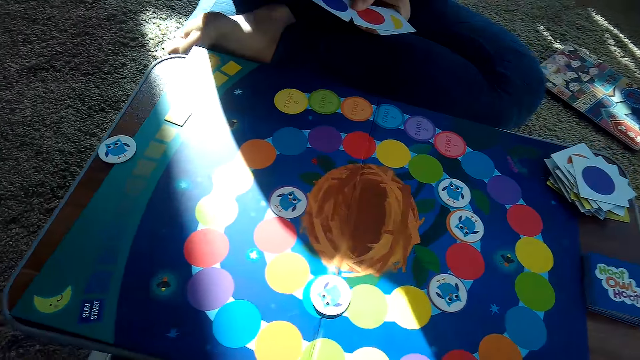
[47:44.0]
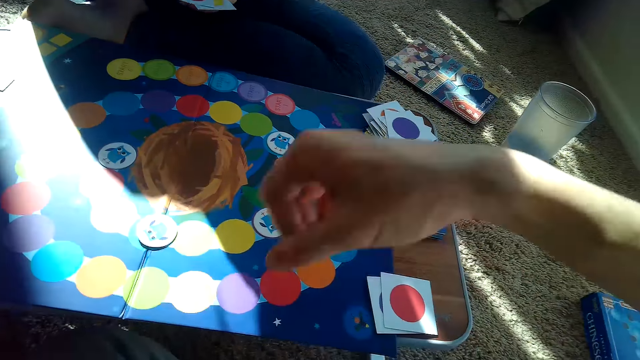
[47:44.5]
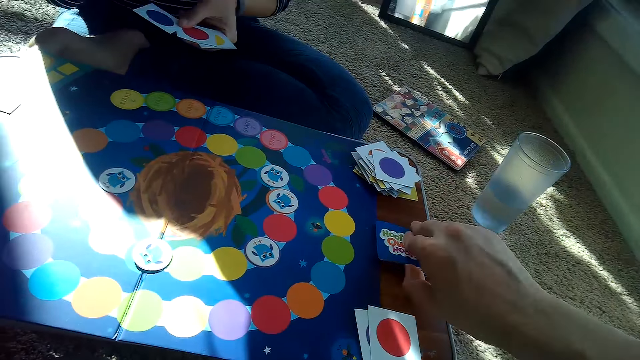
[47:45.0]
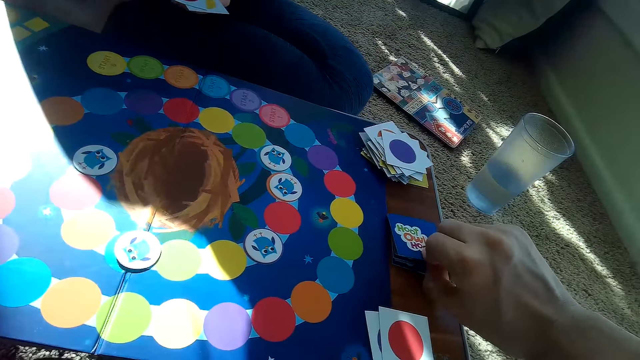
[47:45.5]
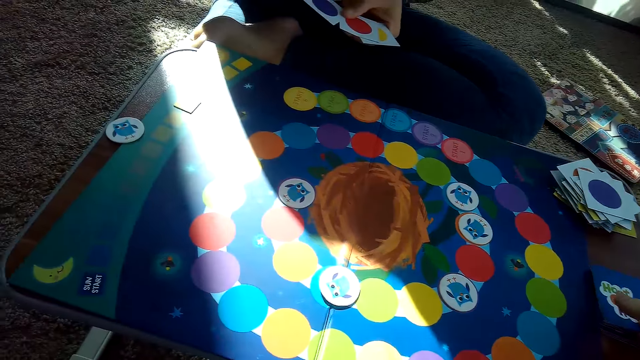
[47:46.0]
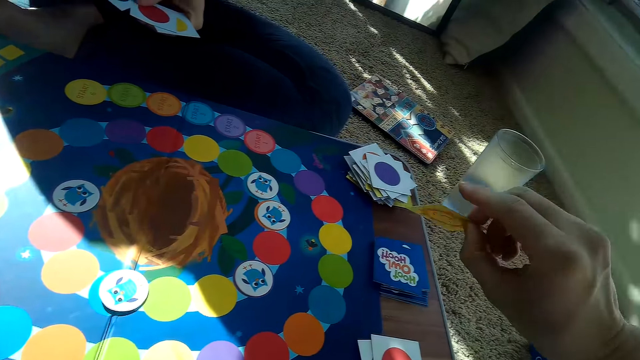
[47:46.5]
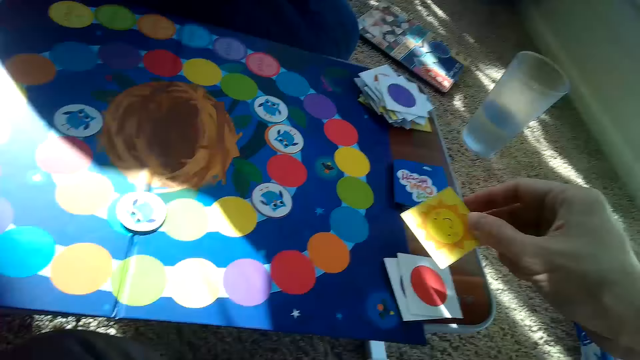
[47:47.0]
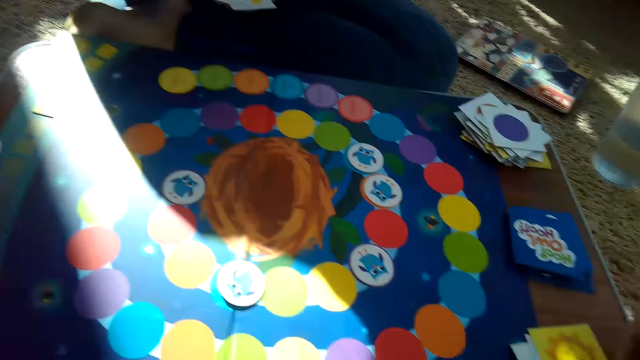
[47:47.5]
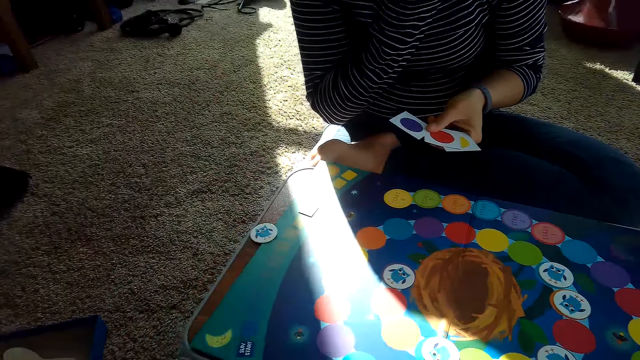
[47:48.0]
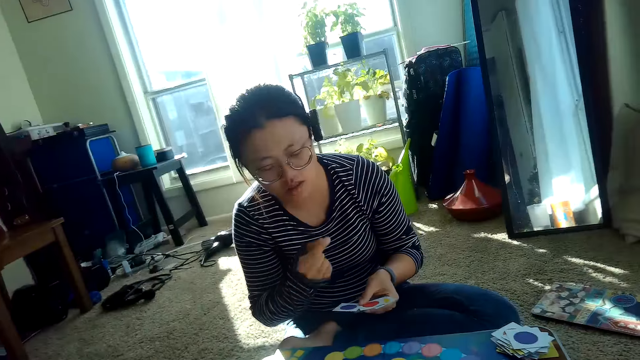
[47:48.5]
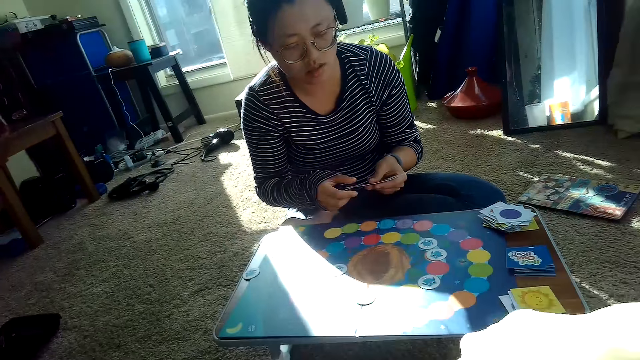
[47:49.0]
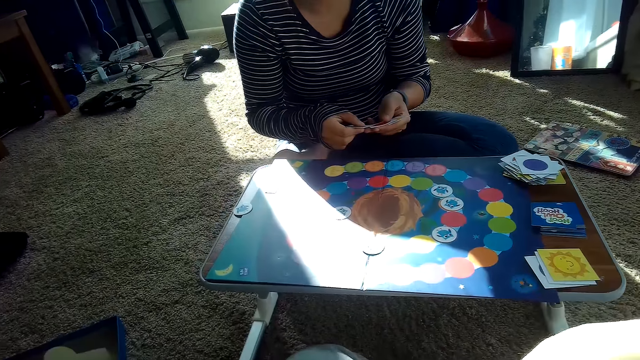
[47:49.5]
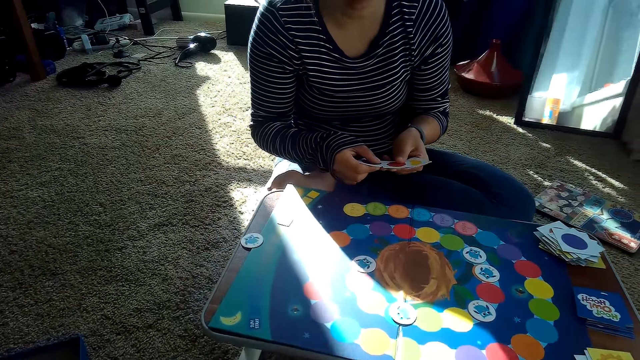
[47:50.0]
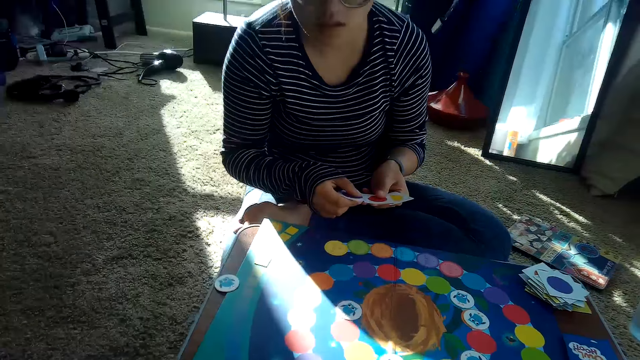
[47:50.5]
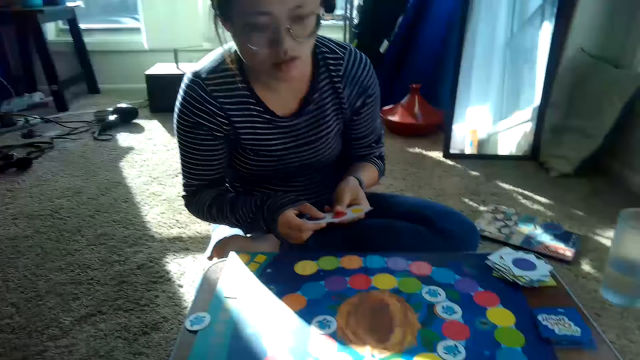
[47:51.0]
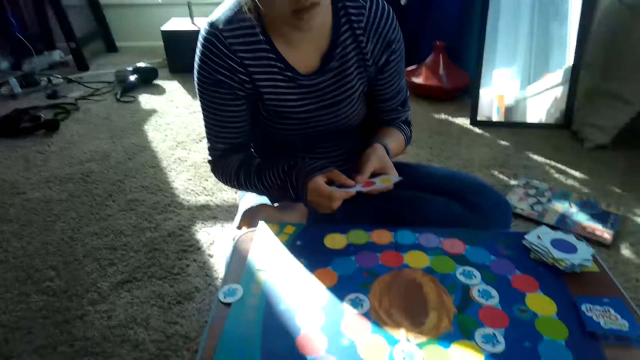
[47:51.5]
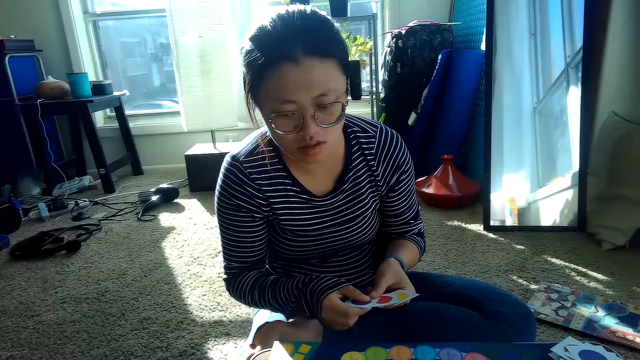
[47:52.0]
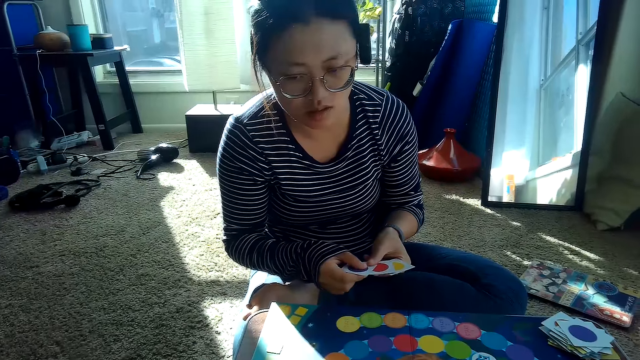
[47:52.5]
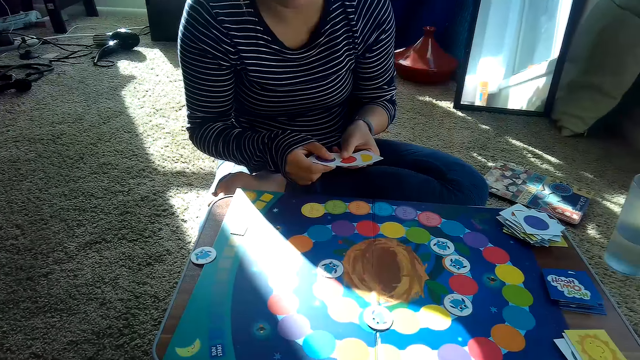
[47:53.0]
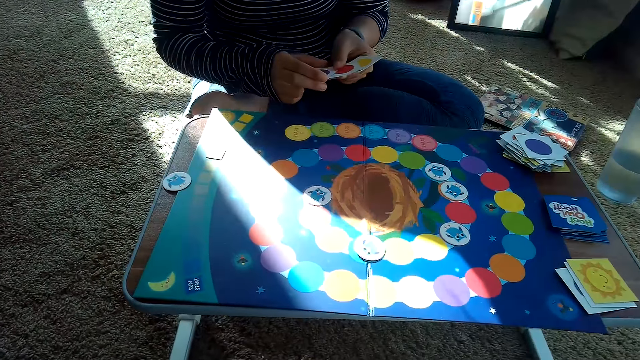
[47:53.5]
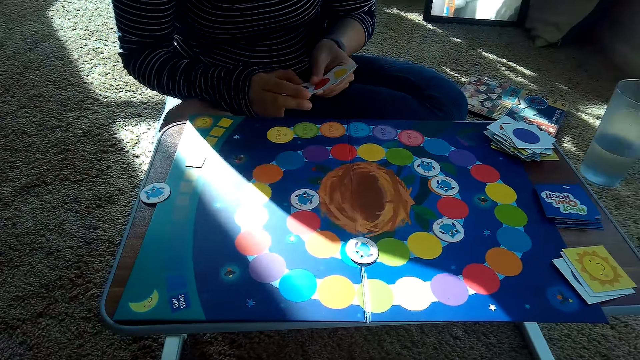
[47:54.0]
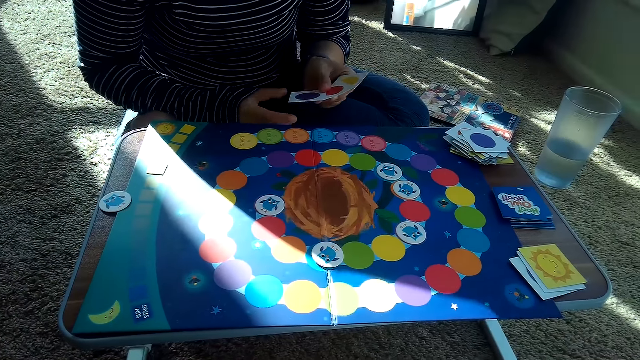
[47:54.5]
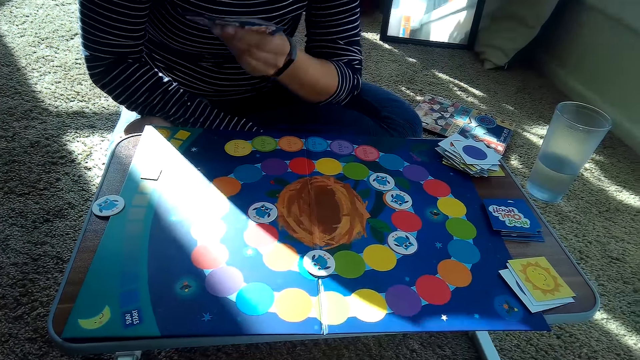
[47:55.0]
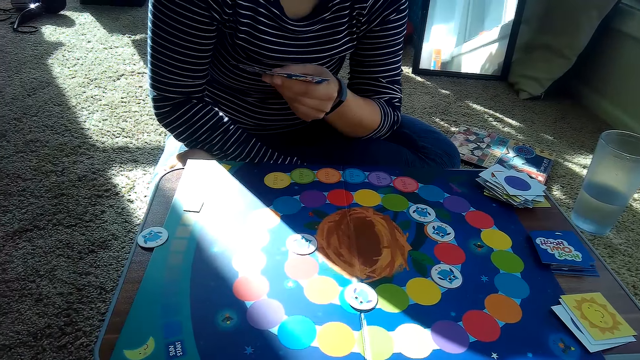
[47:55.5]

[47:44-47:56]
The camera wearer picks a card from the stack of cards on the table with his right hand. He places the card in his hand on his stack of cards on the table.

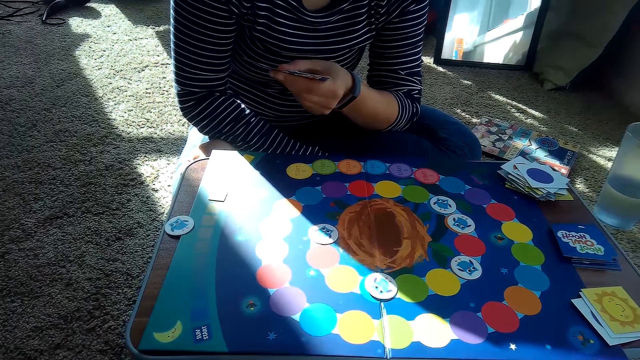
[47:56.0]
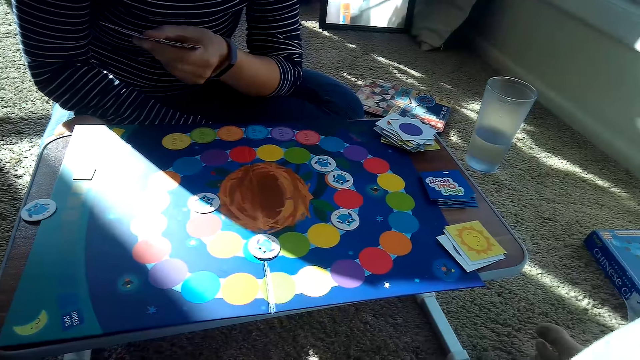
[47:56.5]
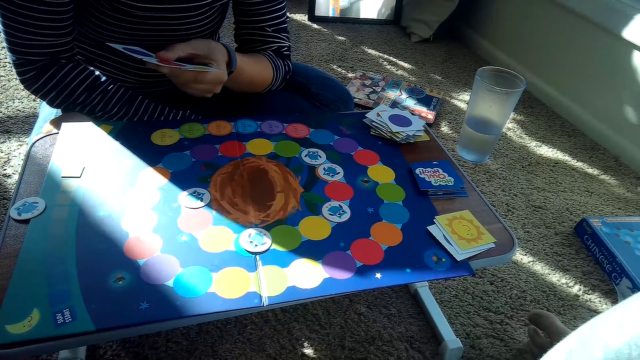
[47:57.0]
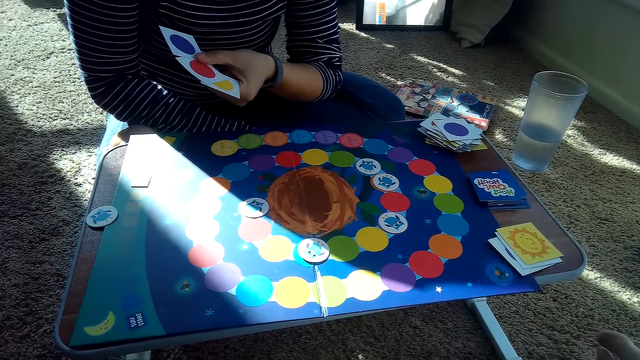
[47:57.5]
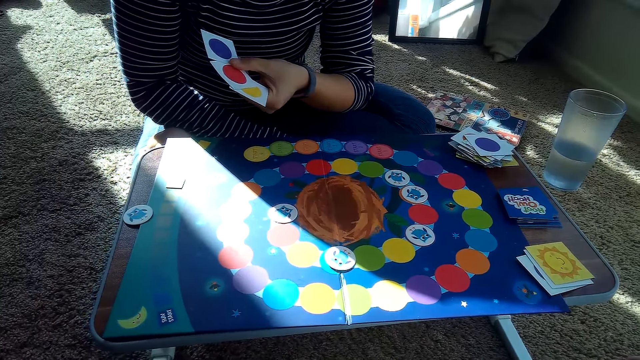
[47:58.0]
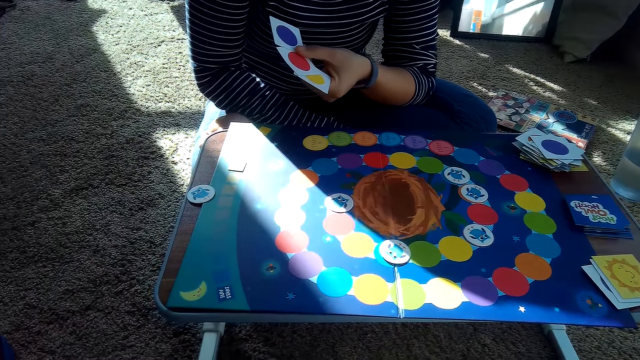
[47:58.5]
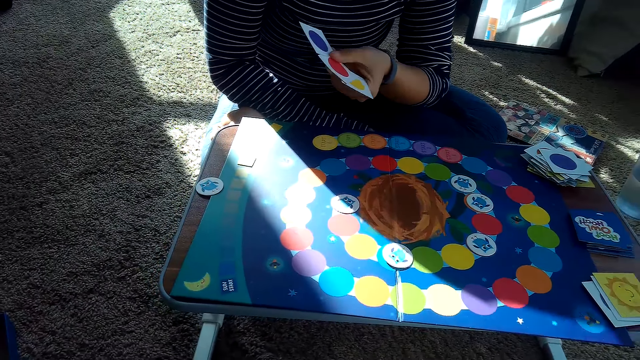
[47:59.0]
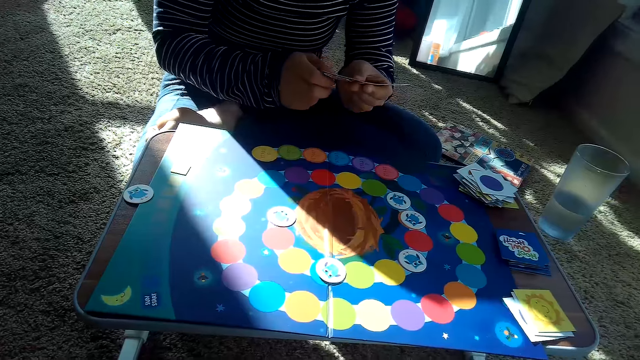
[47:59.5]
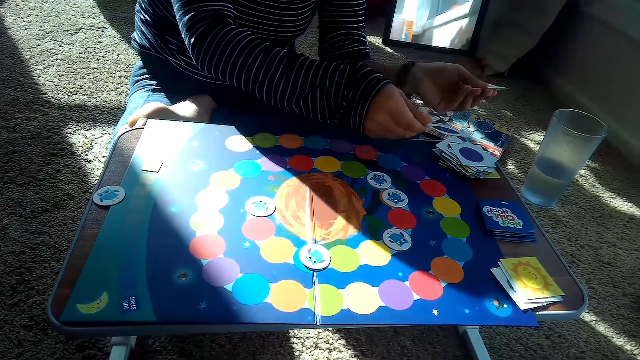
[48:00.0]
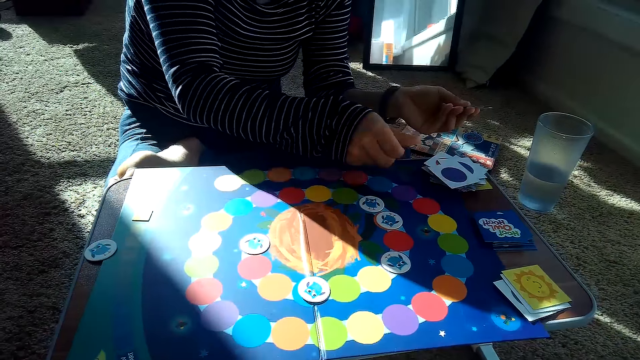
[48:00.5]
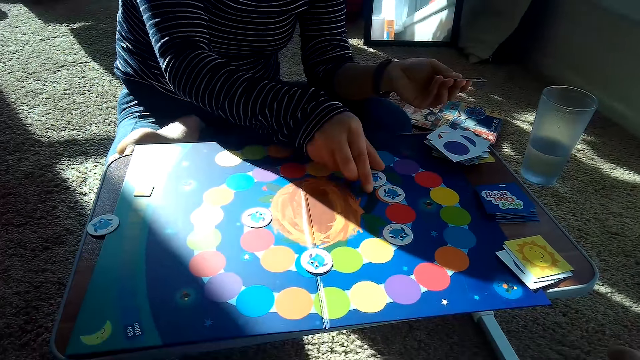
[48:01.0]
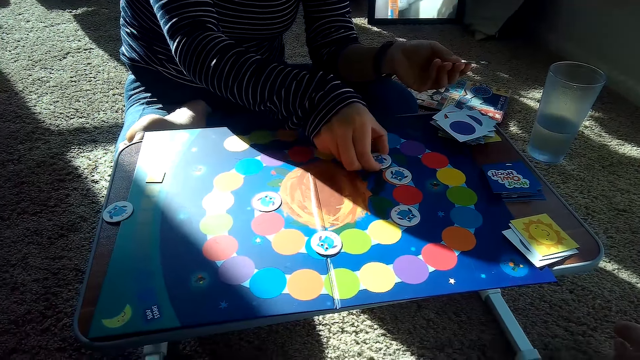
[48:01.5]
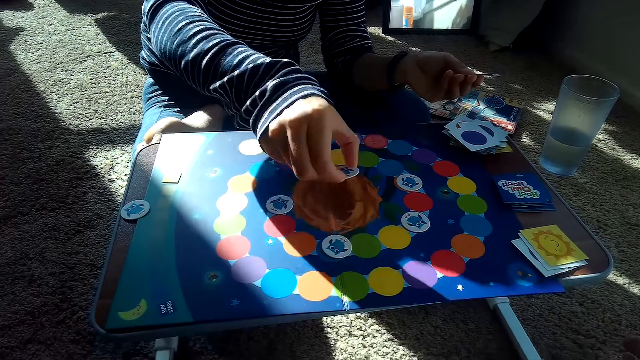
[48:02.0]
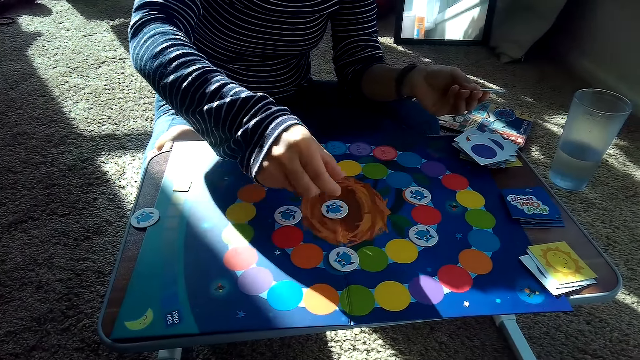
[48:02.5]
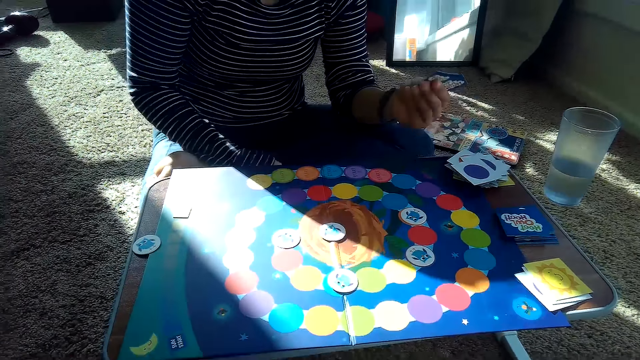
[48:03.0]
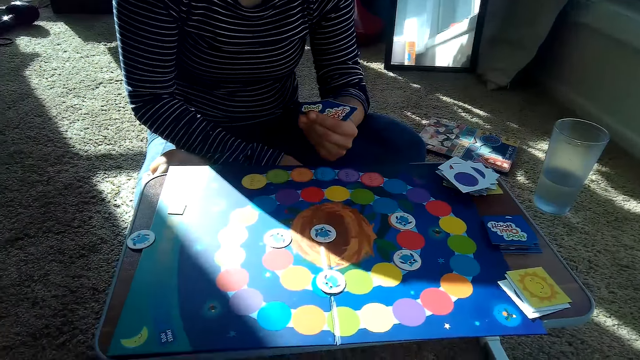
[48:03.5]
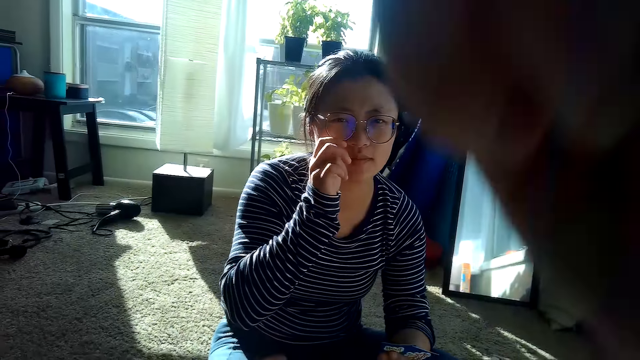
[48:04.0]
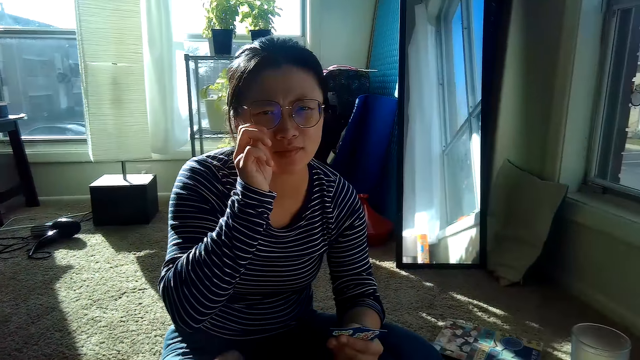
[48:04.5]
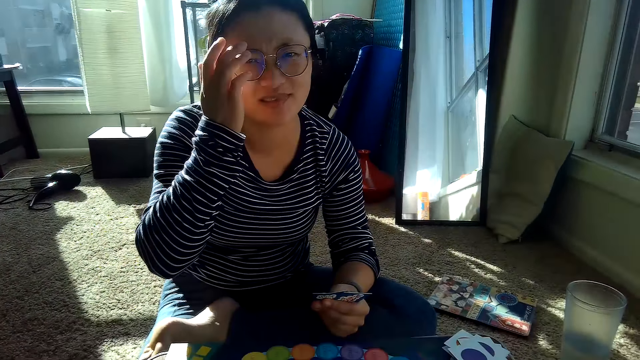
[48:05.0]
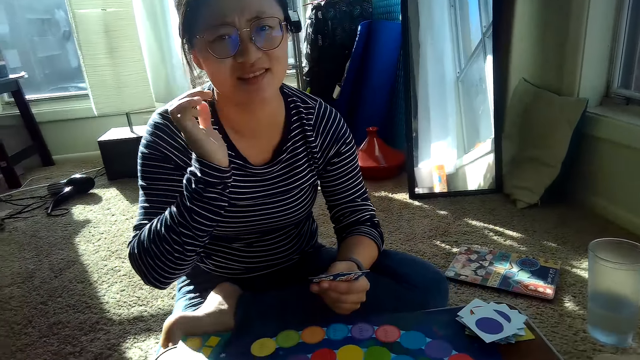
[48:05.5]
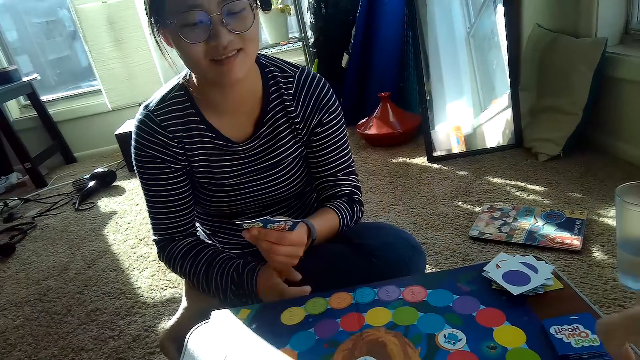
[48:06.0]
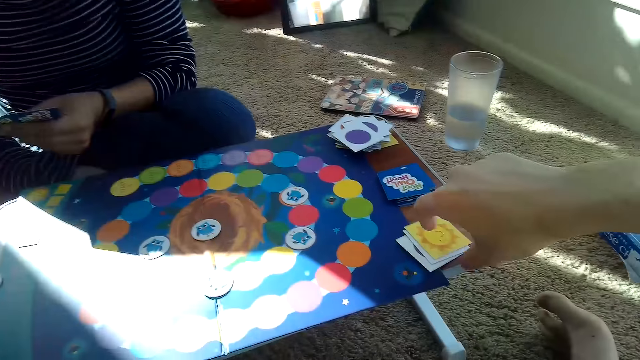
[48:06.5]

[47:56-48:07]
The partner shows the cards to the camera wearer. The partner drops a card on her stack of cards on the table with her right hand. The camera wearer picks a card. The partner moves a chip from the game board with her right hand, puts the card at the game board, and touches her glasses.
